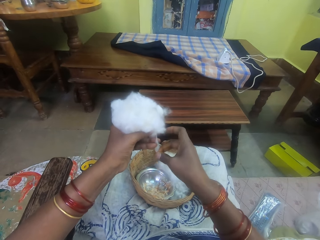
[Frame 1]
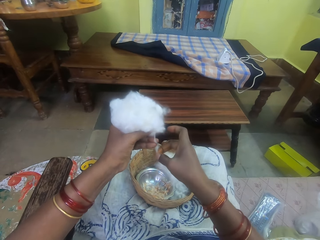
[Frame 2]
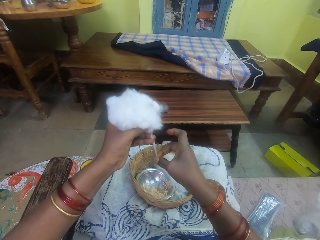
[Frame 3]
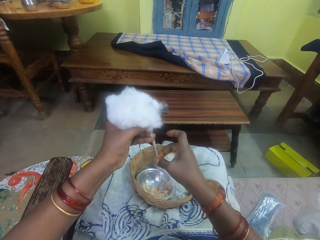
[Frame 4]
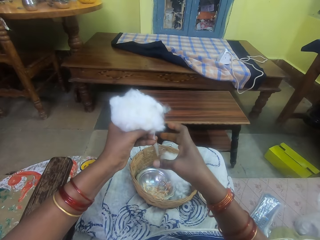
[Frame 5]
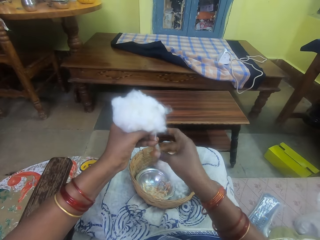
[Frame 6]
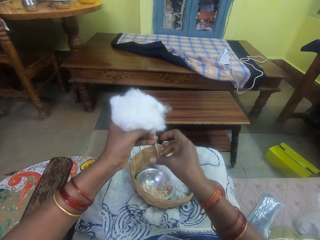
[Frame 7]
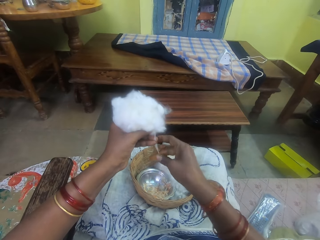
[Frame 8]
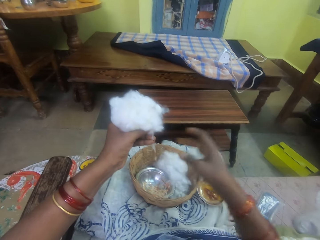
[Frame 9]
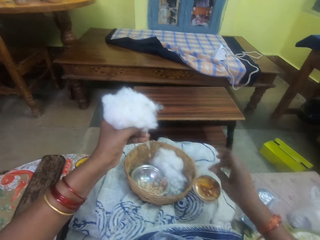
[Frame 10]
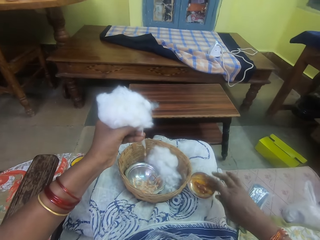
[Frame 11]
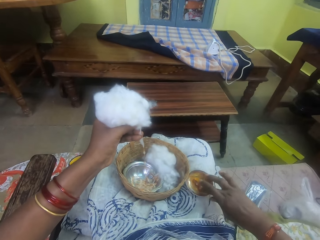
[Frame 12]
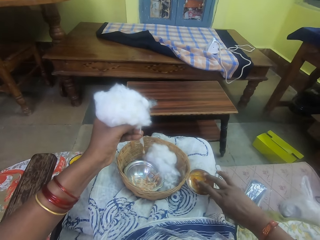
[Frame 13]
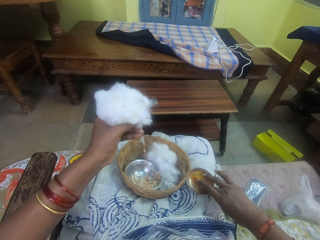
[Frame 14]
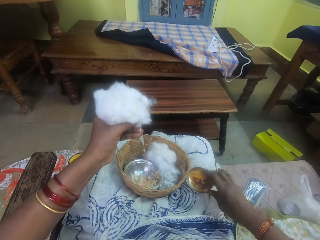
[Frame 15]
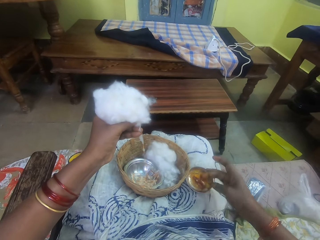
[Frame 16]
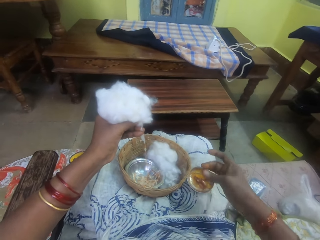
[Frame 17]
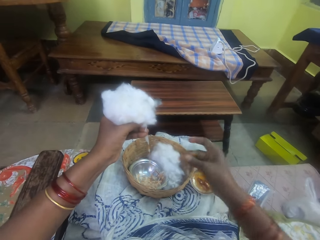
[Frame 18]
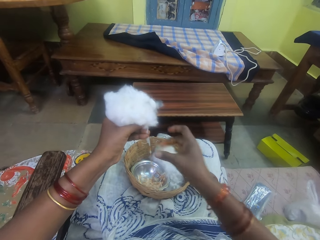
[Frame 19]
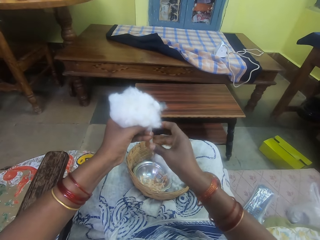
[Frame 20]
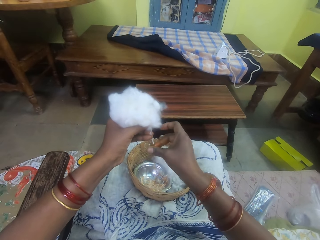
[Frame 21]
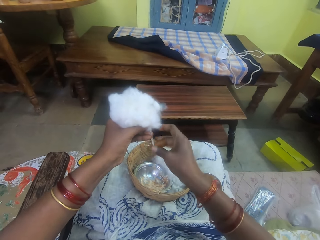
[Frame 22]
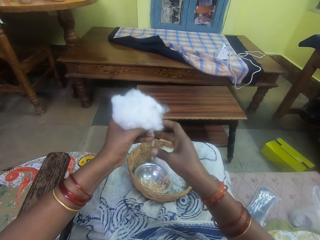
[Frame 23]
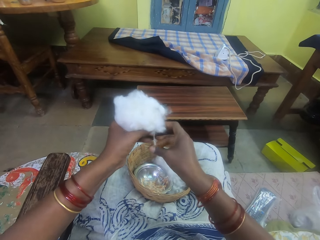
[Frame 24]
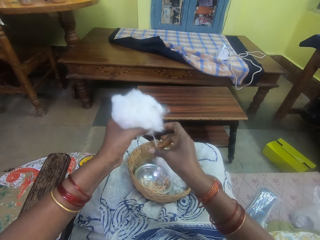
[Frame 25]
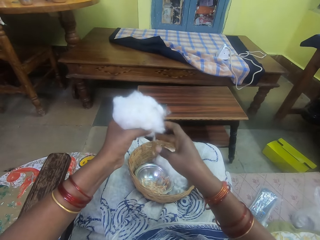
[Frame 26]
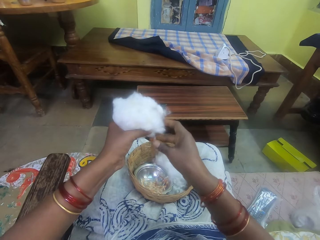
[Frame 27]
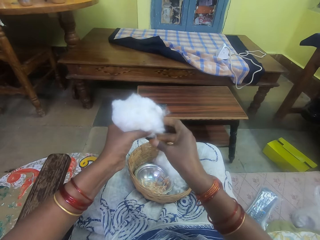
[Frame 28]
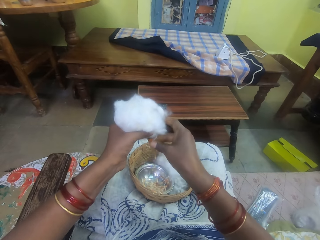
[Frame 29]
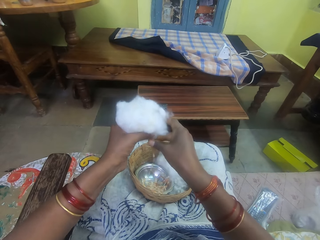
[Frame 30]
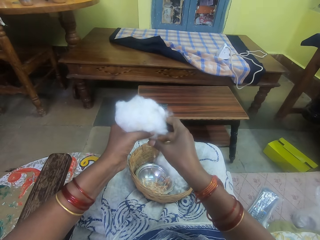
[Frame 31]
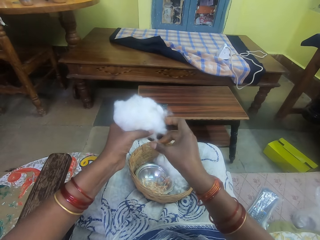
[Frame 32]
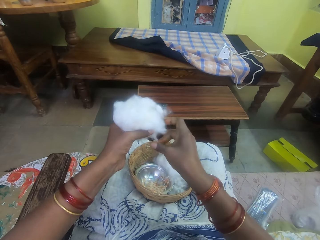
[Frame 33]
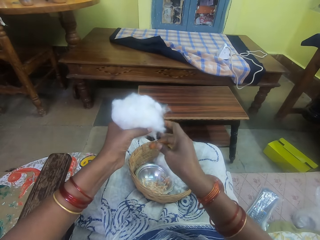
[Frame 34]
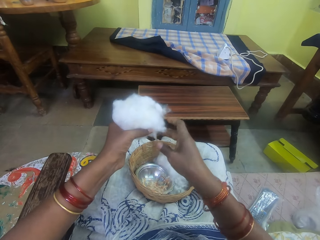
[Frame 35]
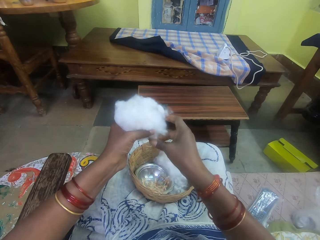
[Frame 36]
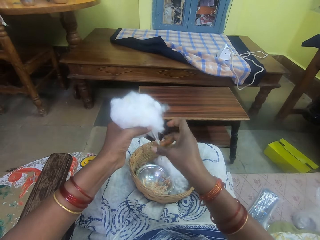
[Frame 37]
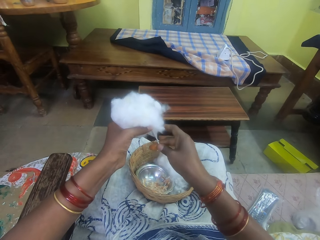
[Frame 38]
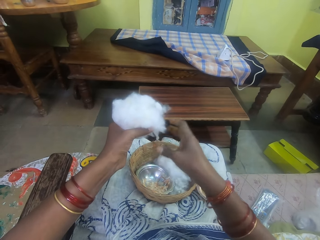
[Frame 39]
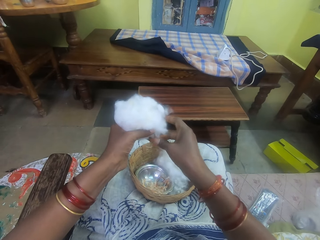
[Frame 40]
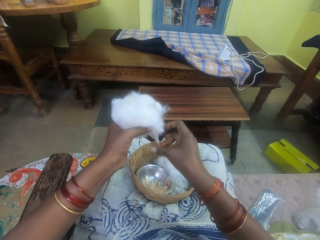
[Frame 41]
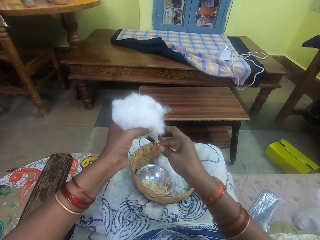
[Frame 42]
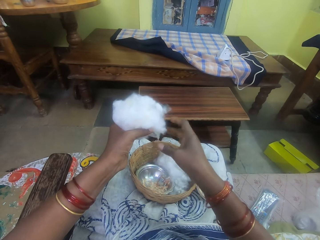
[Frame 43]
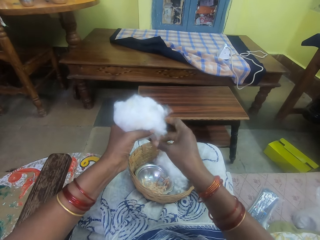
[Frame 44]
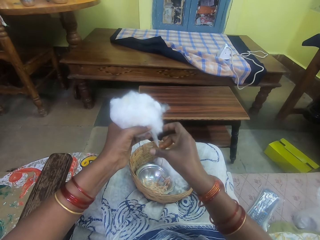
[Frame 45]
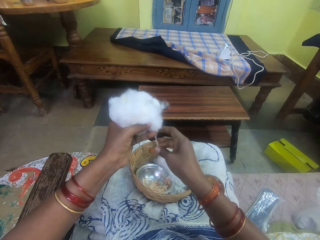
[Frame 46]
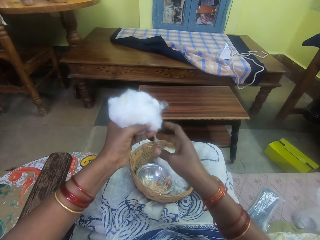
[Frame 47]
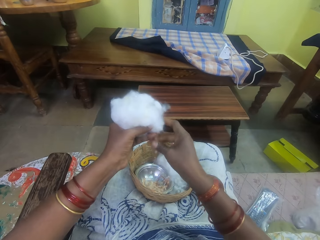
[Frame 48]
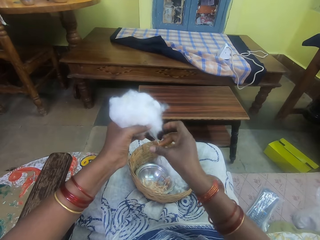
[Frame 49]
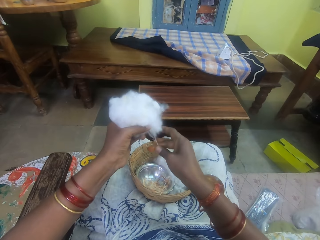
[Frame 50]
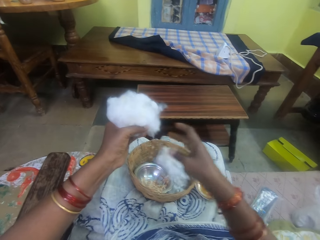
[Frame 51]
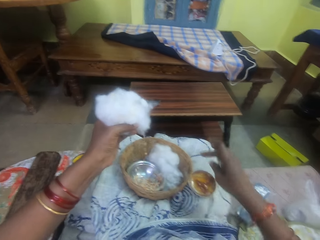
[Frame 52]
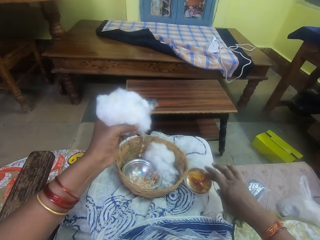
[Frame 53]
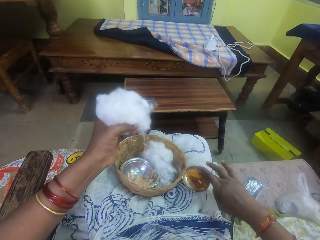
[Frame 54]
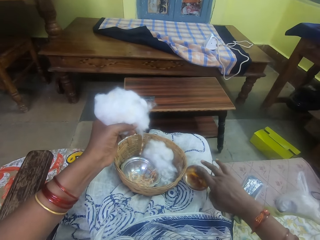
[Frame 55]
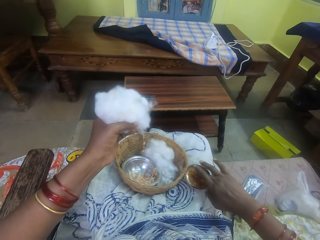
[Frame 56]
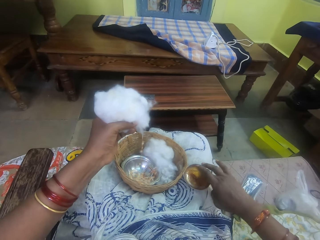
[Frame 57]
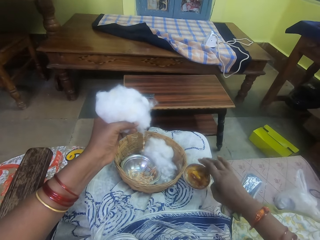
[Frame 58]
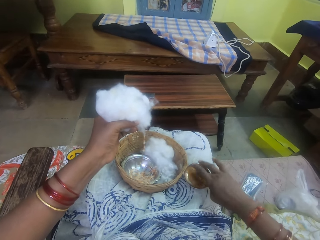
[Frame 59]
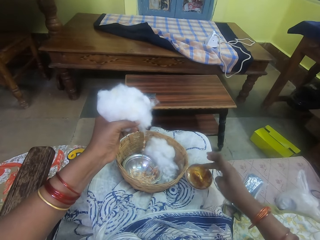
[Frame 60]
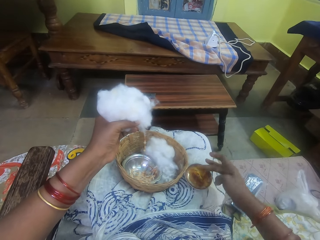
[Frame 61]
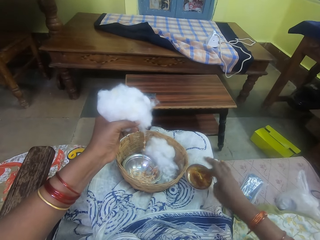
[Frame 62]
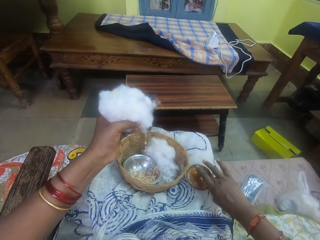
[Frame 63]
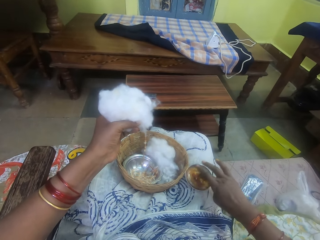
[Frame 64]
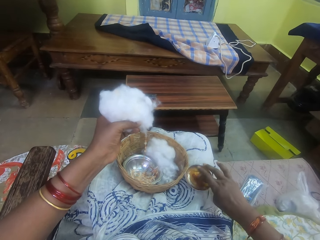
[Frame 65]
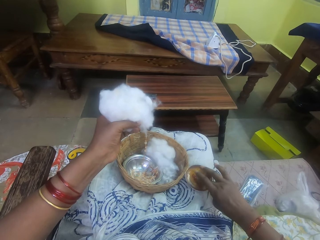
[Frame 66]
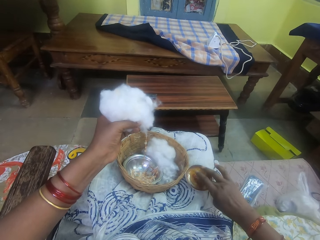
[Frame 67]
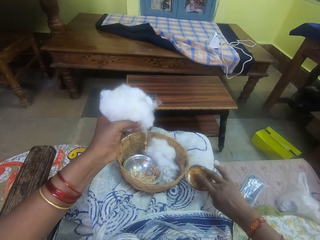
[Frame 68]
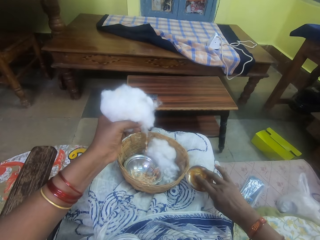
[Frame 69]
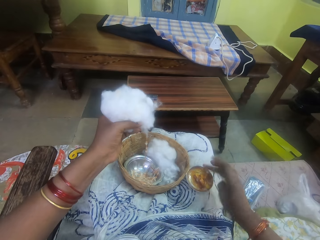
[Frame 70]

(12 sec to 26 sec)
The camera wearer pulls her hand off the cotton string. She picks adhesive from the bowl. She touches the ointment with her right hand. She rolls the cotton string with the adhesive. She rubs the ointment on the ball of cotton wool in her left hand. She pulls her hand off the cotton string. She picks the adhesive from the bowl. She touches the ointment with her right hand.

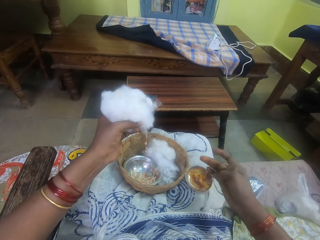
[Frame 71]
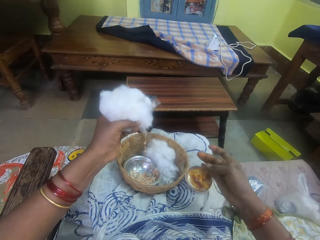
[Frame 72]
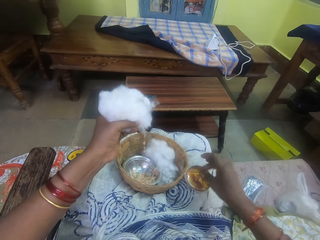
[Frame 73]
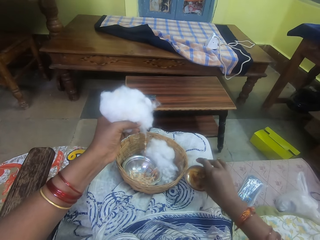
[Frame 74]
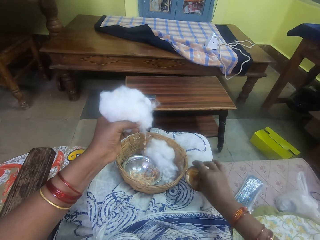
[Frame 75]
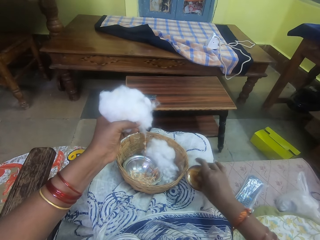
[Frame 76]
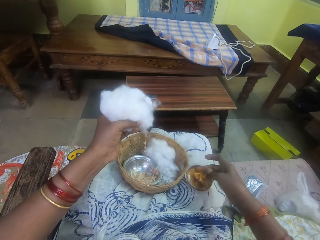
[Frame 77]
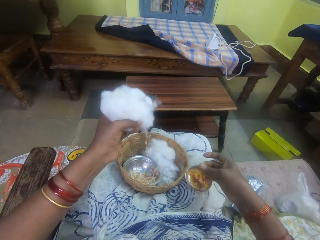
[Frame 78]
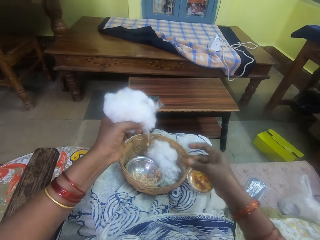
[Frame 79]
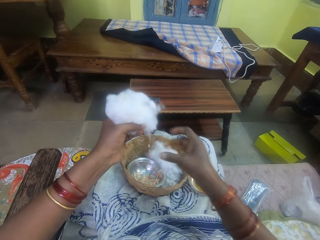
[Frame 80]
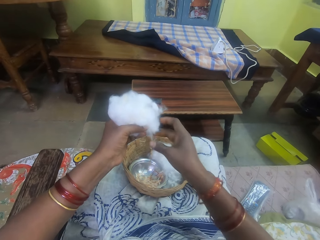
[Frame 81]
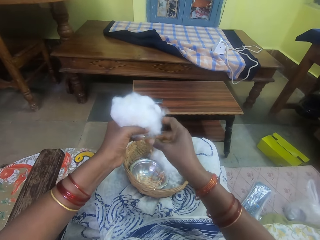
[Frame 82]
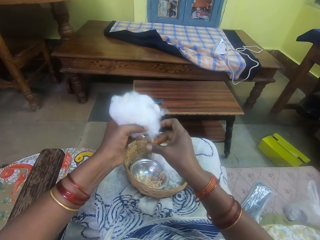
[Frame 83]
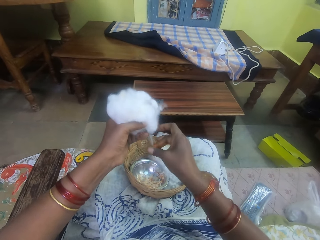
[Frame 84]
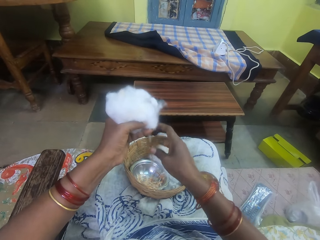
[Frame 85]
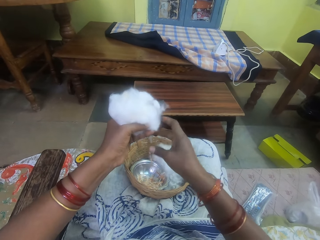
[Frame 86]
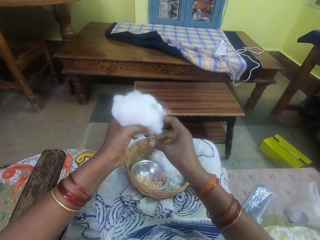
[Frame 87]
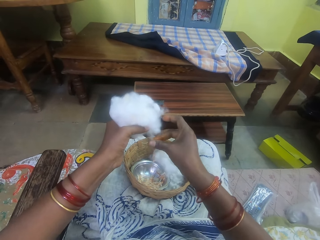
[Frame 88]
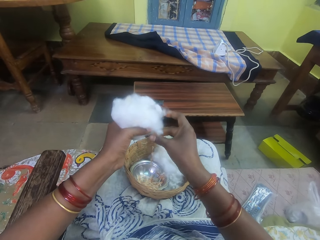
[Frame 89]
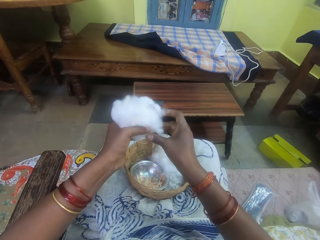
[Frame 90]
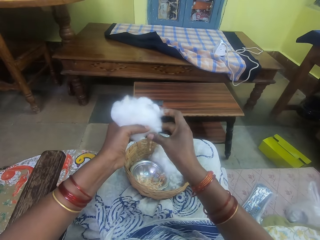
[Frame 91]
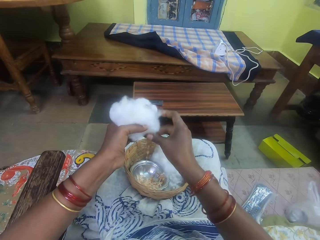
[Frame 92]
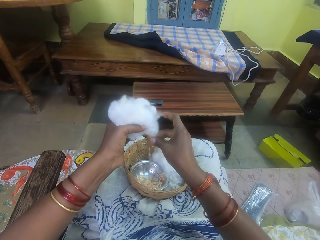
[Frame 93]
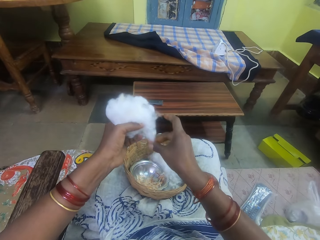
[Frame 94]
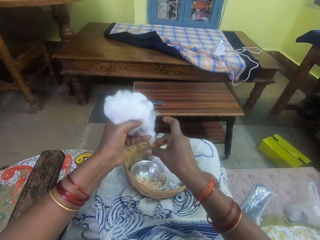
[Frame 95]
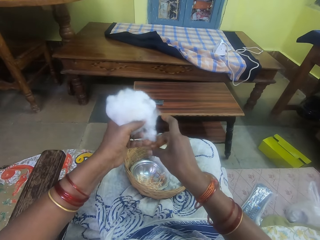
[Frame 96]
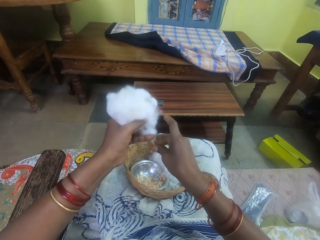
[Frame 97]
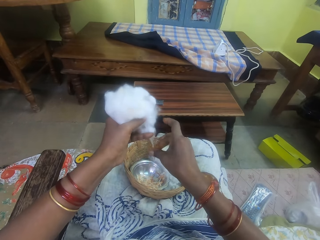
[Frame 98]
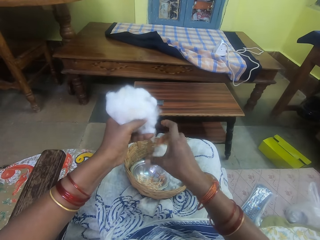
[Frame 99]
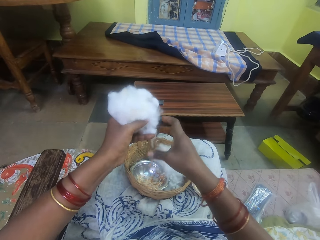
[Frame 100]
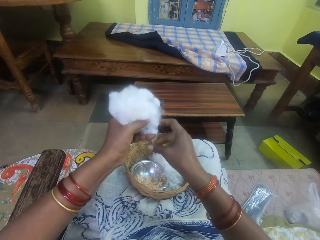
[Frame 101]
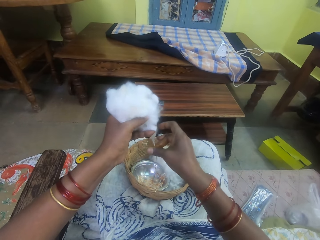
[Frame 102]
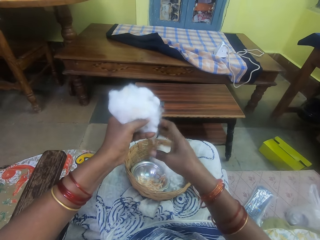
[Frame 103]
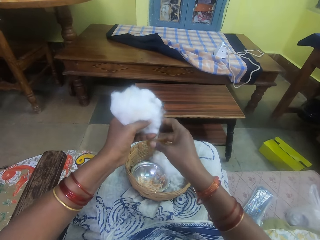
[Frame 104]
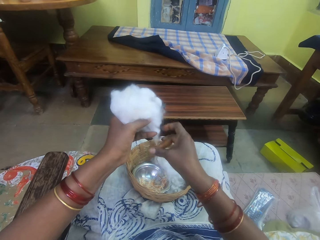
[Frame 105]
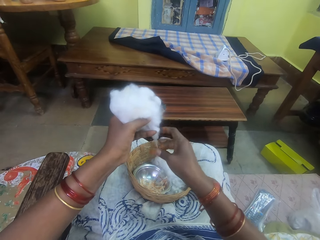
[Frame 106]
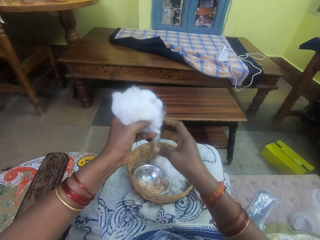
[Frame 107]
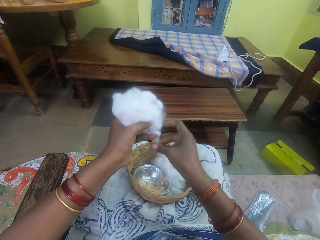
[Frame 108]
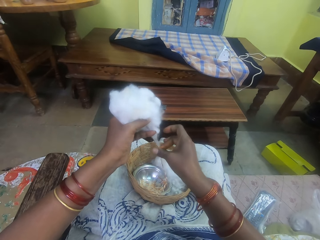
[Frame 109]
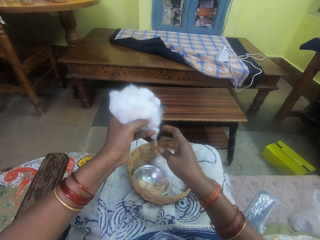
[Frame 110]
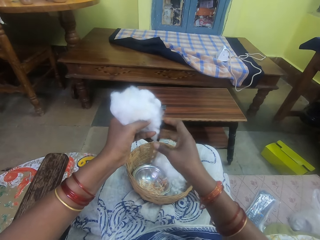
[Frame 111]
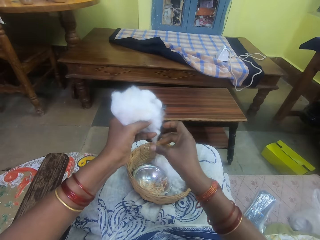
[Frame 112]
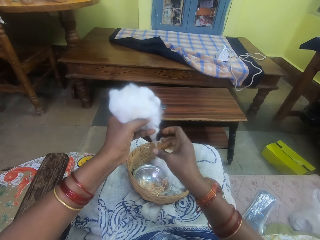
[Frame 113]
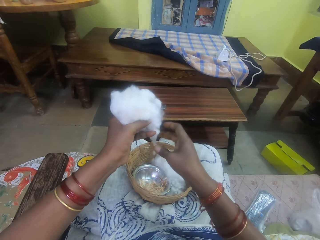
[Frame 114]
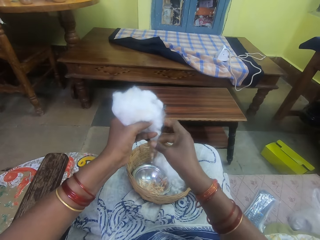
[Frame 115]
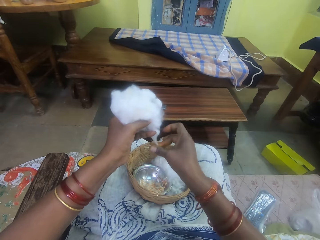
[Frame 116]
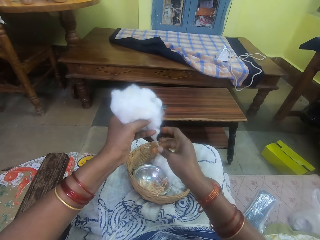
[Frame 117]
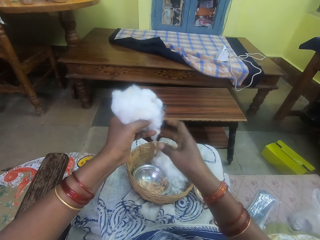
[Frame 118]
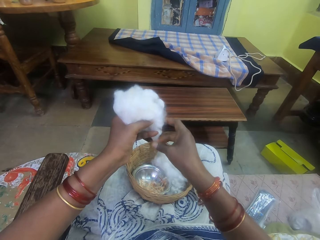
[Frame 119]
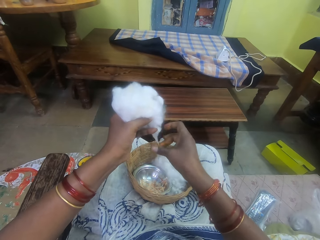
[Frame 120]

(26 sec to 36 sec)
The camera wearer rubs her finger. She rolls the cotton string with adhesive. She rubs the ointment on the ball of cotton wool in her left hand.
